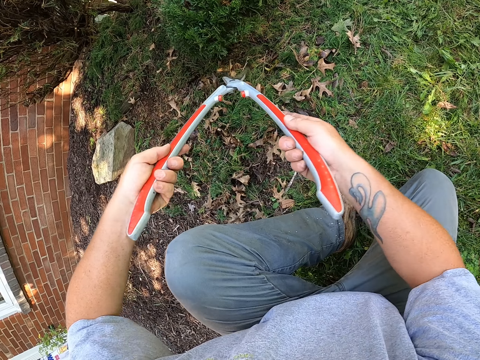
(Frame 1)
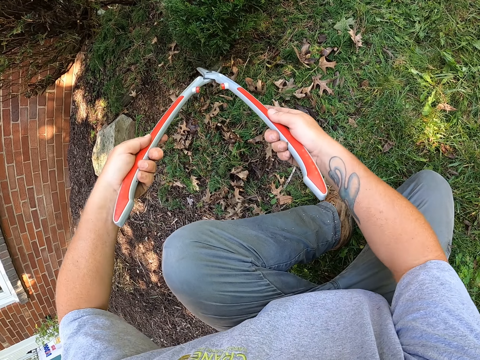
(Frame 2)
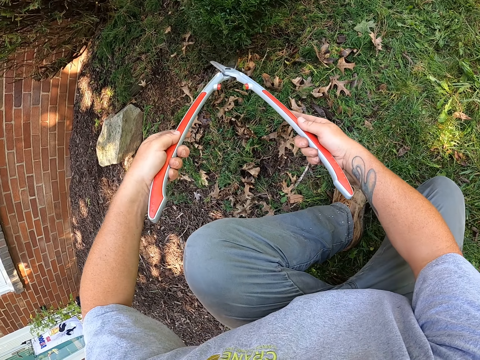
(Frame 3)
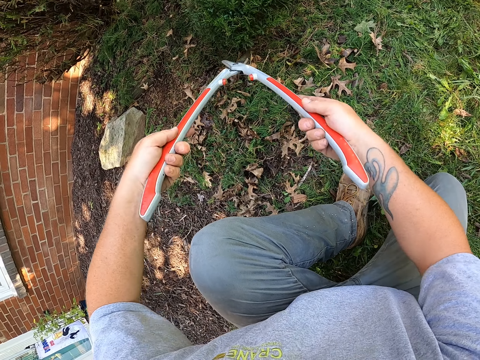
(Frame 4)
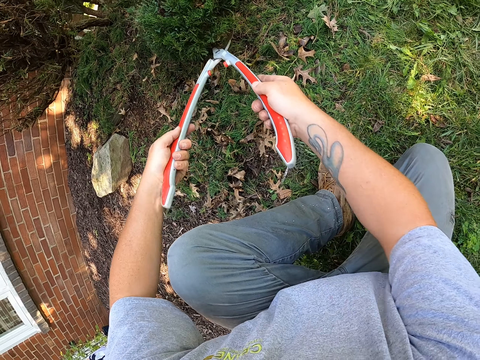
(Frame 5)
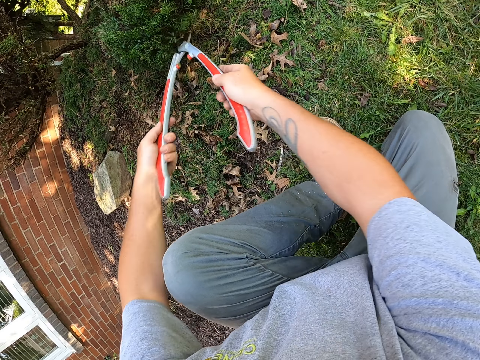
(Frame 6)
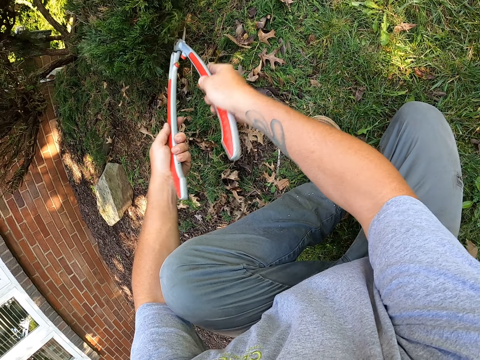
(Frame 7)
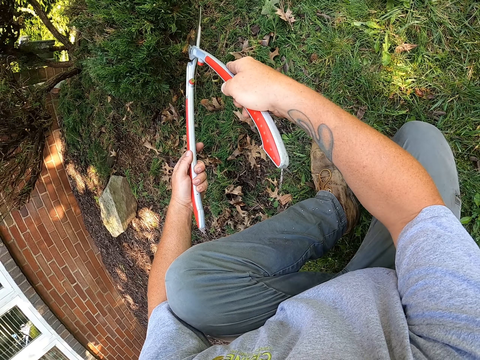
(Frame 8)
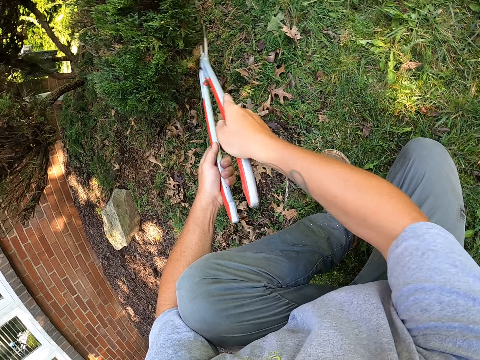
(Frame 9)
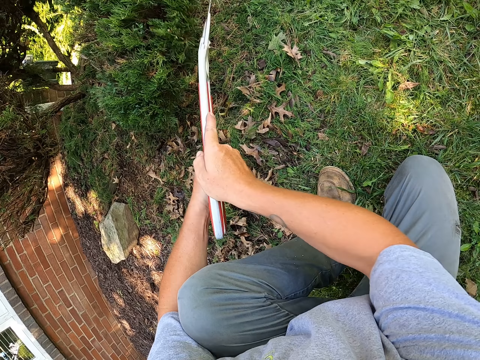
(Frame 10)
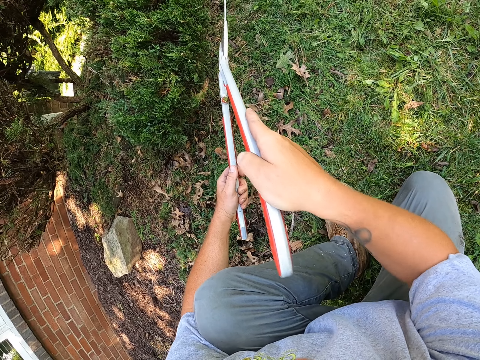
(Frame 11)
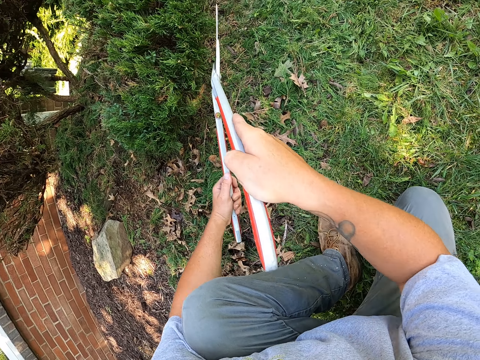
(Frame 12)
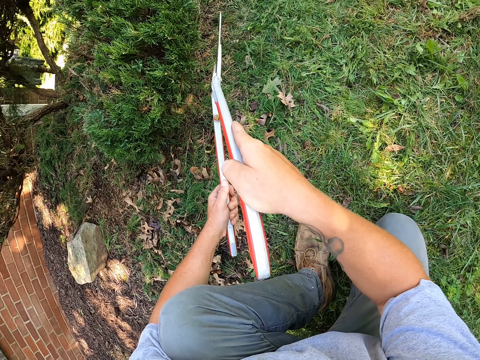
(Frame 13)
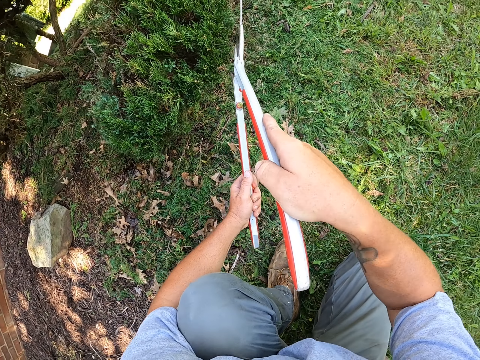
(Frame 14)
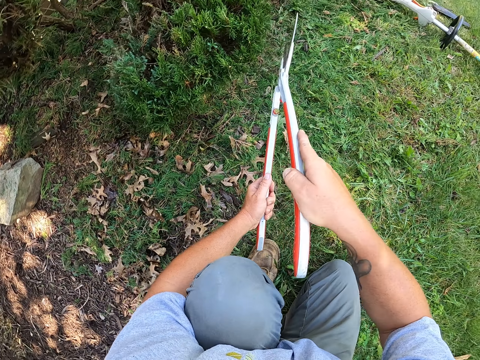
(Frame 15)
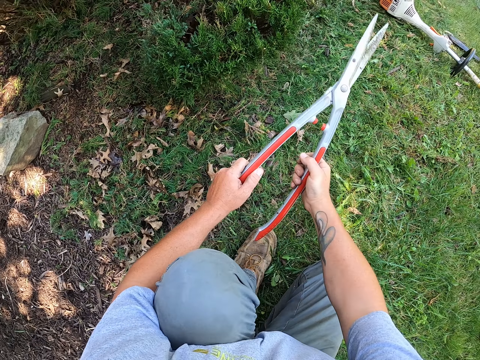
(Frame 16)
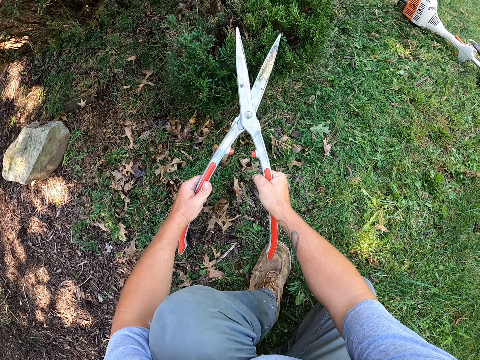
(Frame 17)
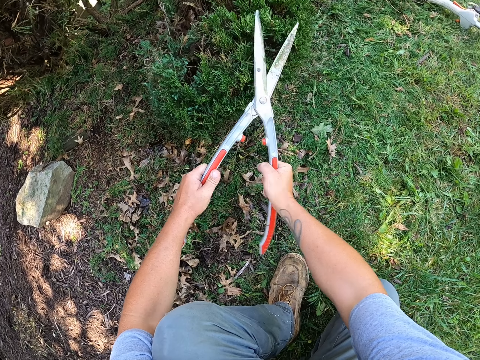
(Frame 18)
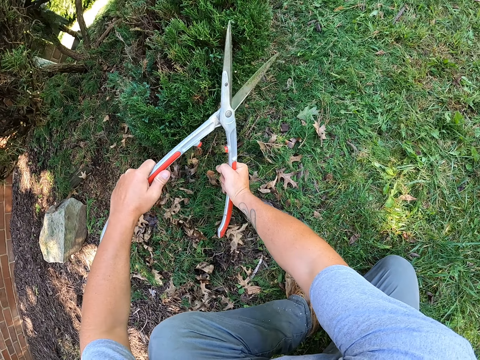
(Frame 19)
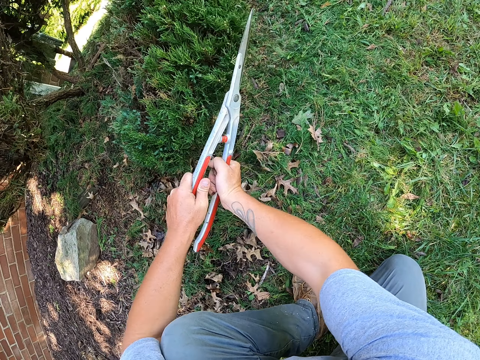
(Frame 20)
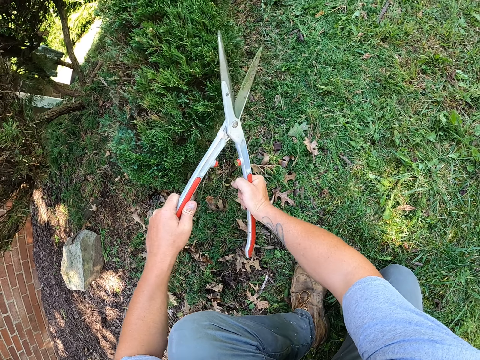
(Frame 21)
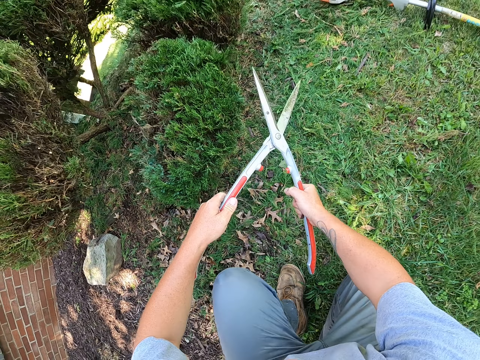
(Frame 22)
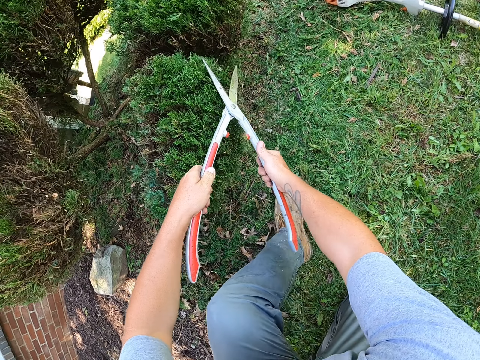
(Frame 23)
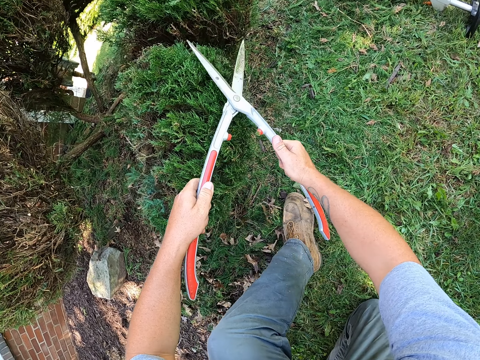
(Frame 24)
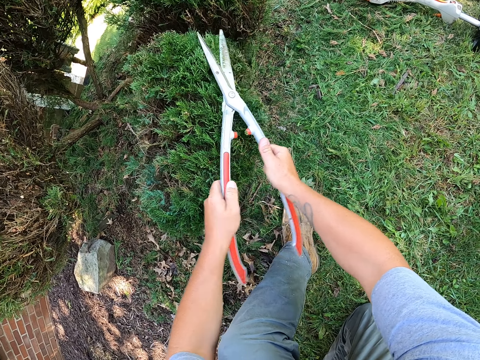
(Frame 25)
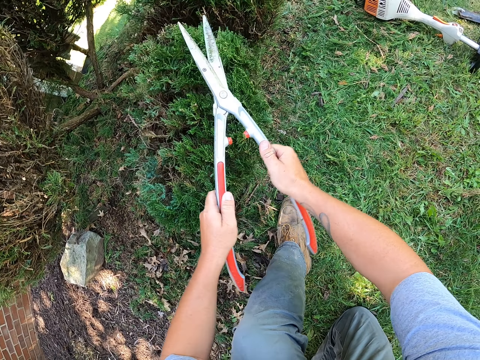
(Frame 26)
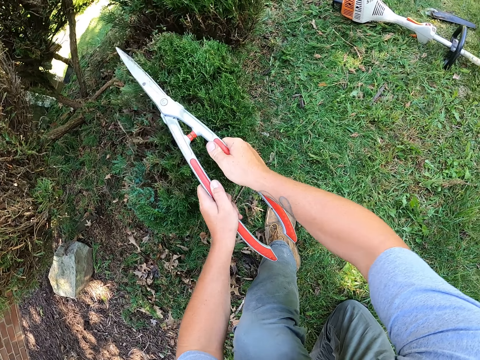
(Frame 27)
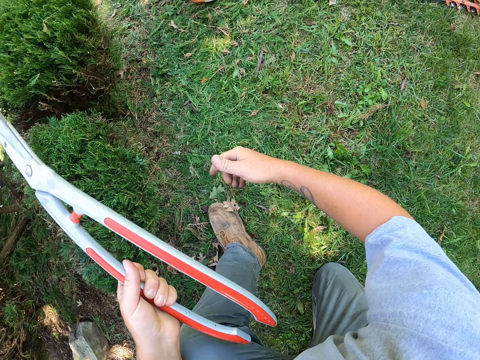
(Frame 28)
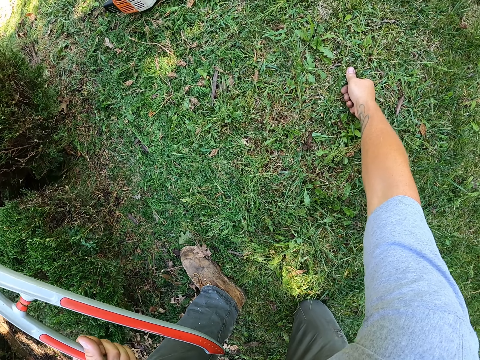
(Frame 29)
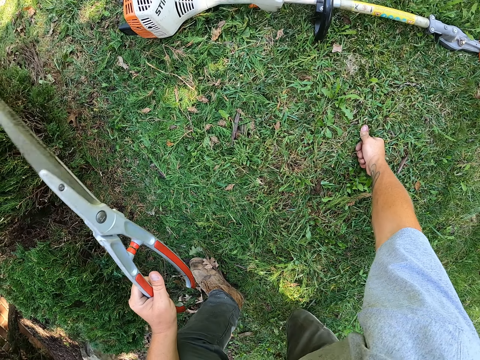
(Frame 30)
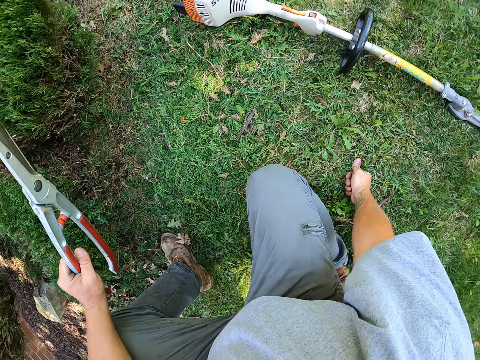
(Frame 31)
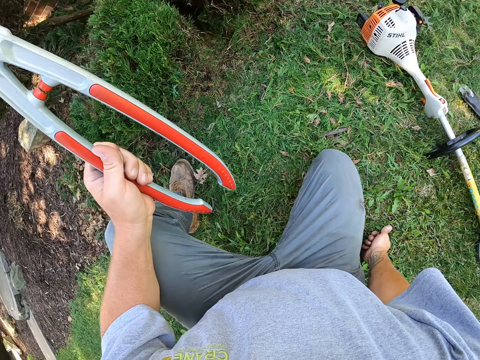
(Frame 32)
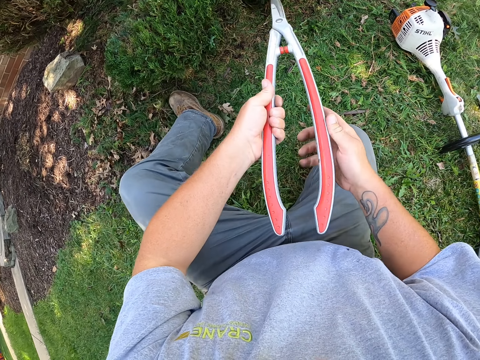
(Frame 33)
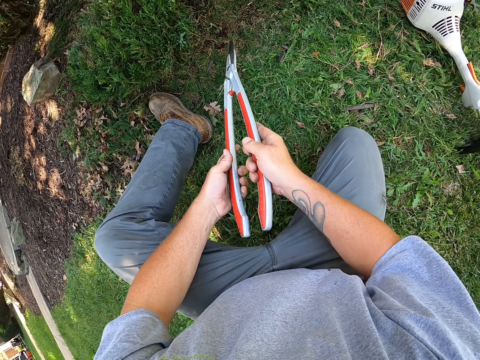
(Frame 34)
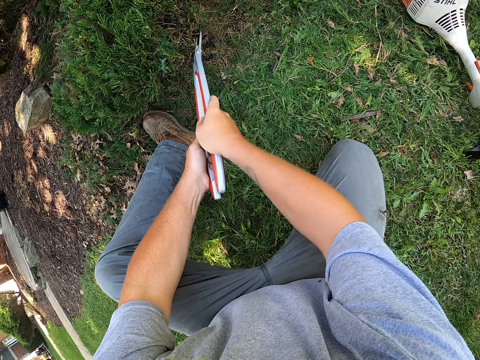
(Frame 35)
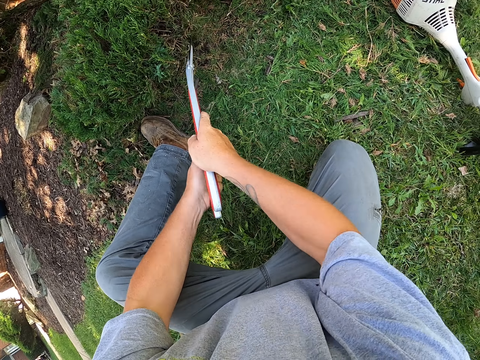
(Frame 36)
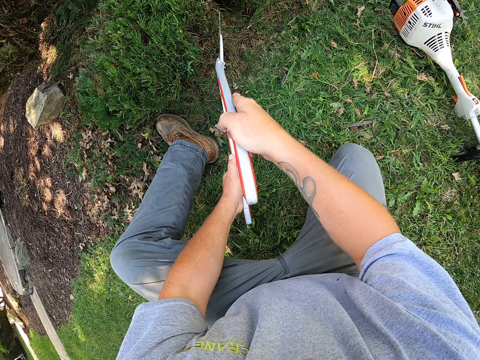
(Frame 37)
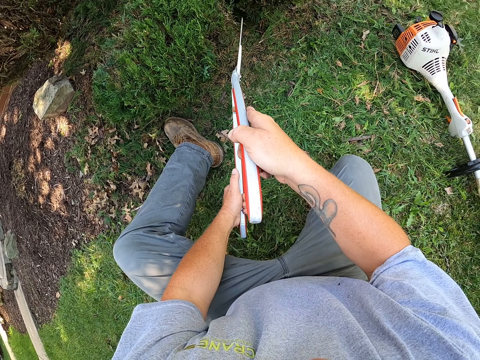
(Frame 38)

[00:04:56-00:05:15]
The camera wearer holds the shrub clippers. They trim the shrub with the shrub clippers. They touch the ground with the right hand. They stretch the hand. They hold the shrub clippers. They trim the shrub with the shrub clippers.

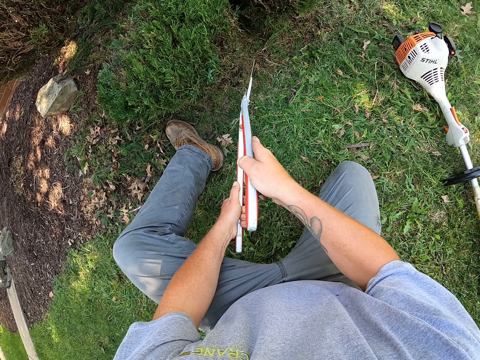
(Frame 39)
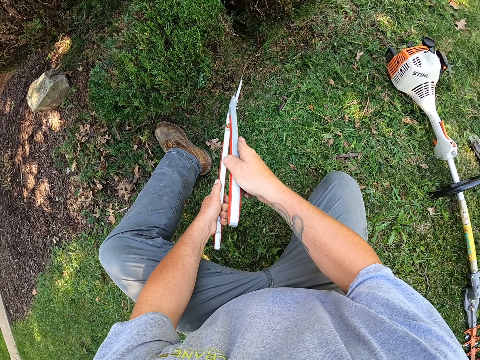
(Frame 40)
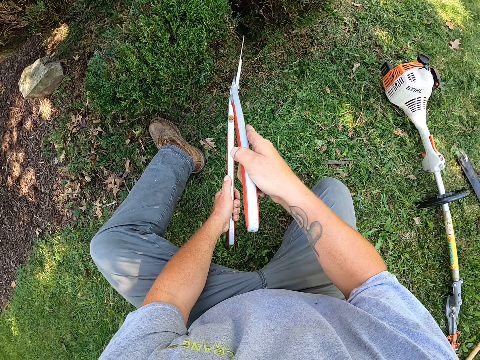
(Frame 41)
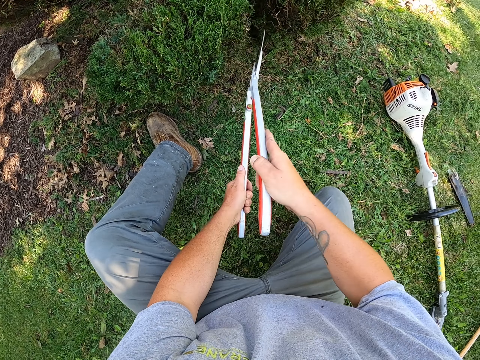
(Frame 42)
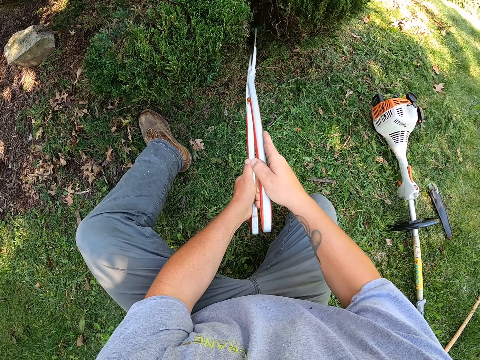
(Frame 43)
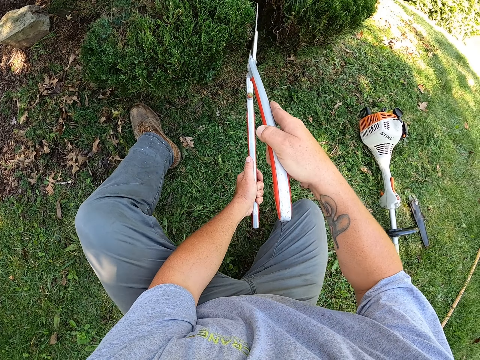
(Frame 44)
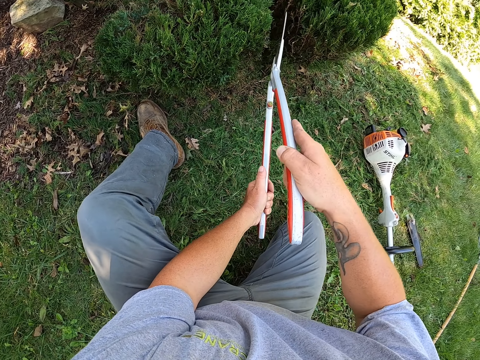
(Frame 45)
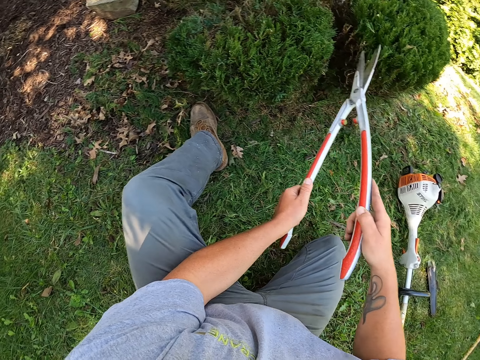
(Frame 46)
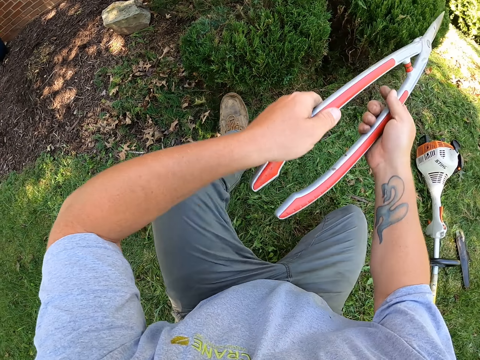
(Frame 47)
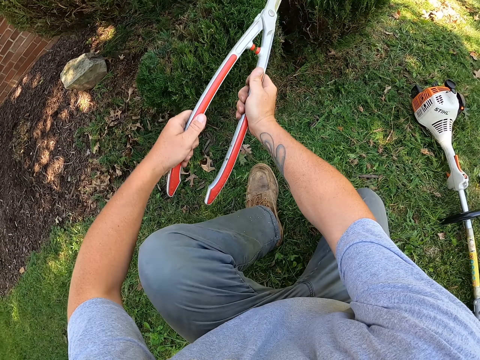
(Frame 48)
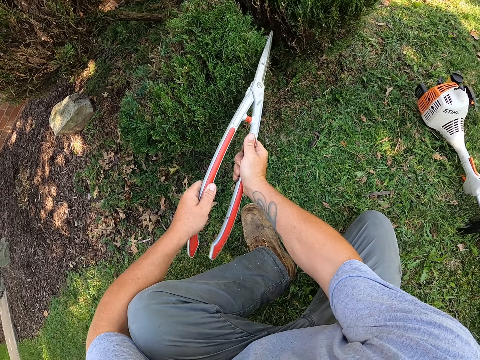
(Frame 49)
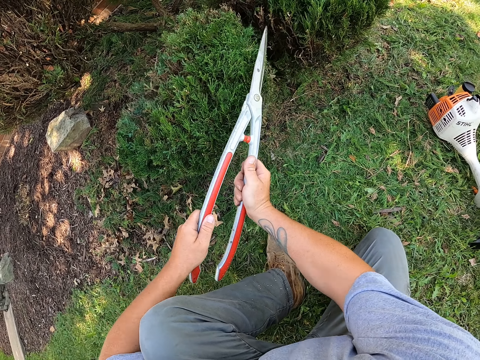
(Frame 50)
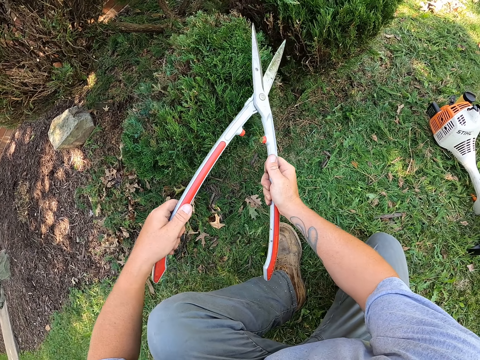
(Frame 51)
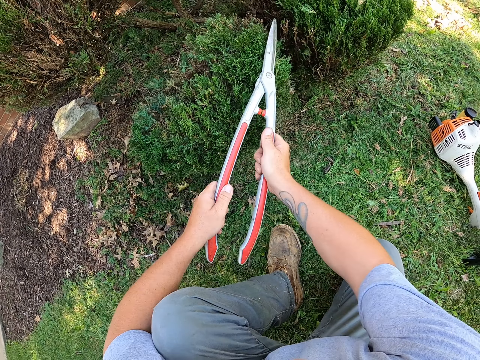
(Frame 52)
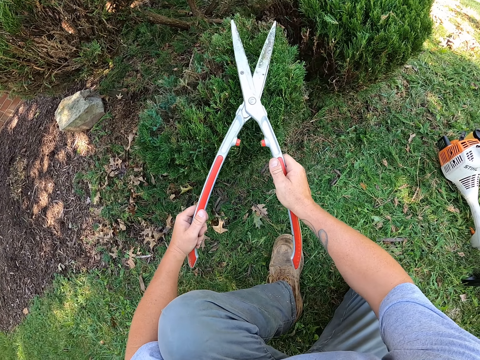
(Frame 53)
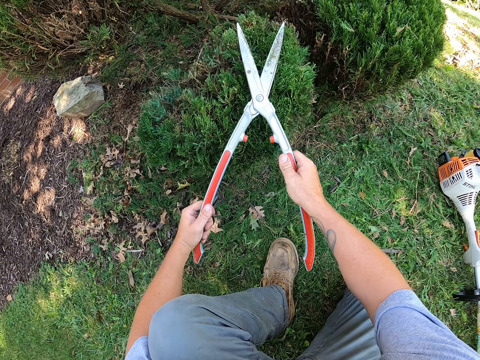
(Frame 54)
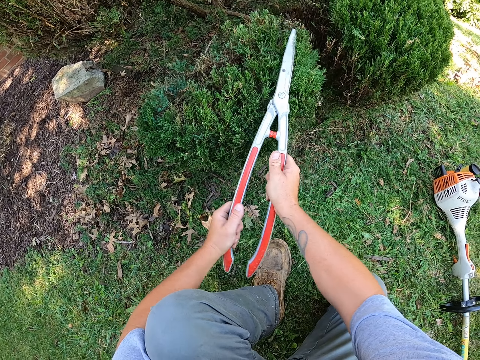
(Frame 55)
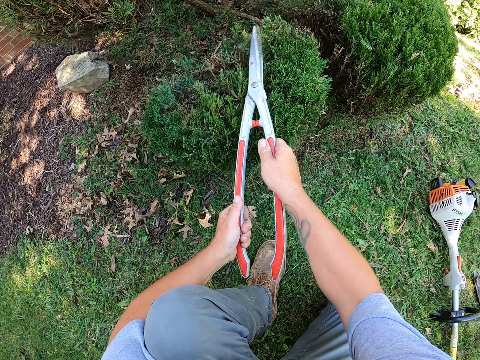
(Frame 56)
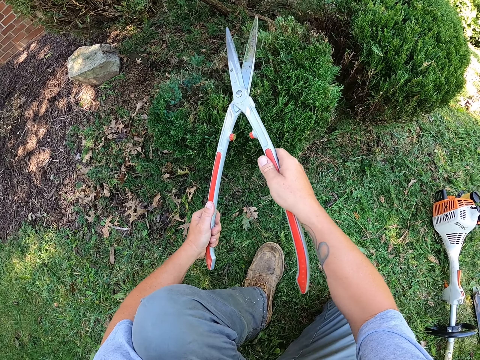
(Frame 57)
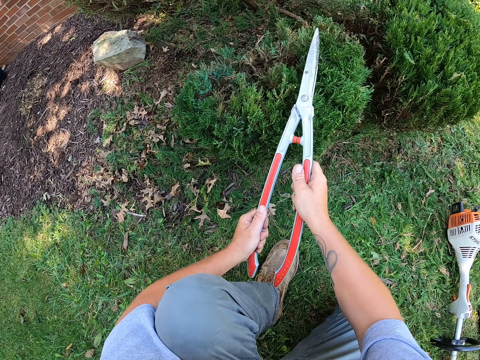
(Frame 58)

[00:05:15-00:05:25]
The camera wearer holds the shrub clippers and trims the shrub with the shrub clippers.
